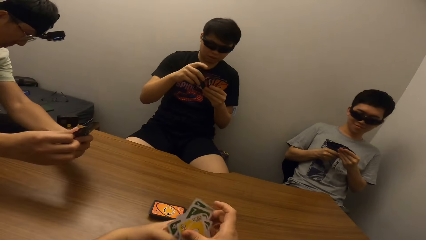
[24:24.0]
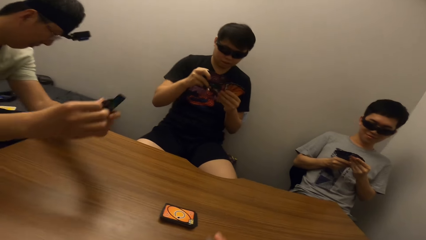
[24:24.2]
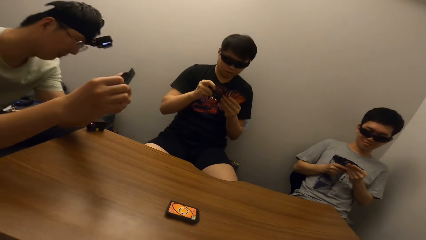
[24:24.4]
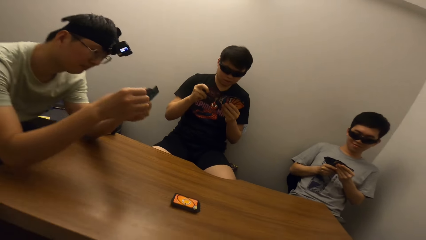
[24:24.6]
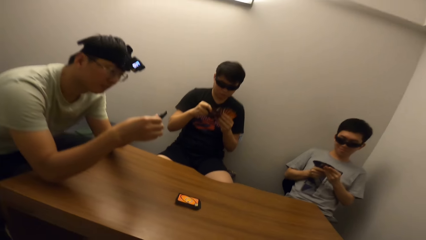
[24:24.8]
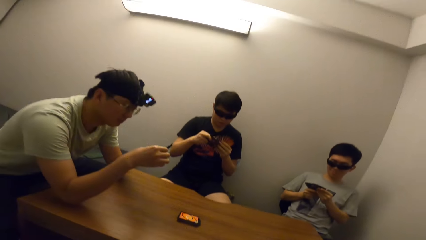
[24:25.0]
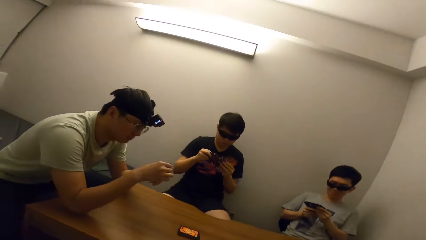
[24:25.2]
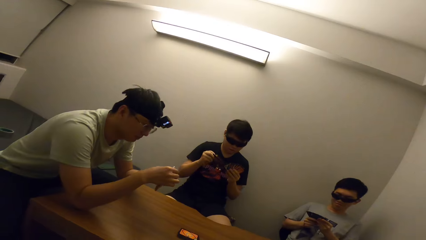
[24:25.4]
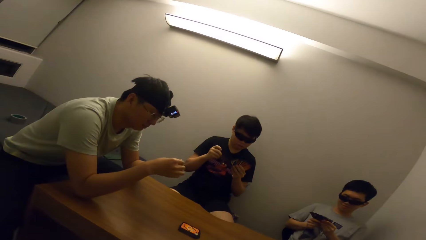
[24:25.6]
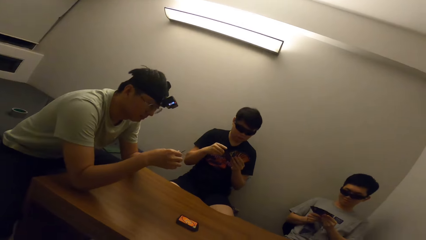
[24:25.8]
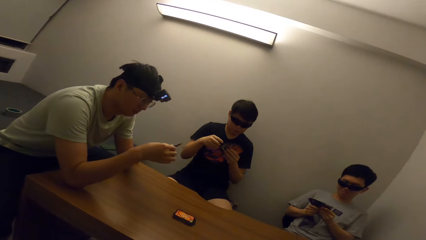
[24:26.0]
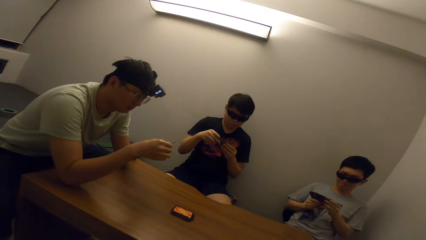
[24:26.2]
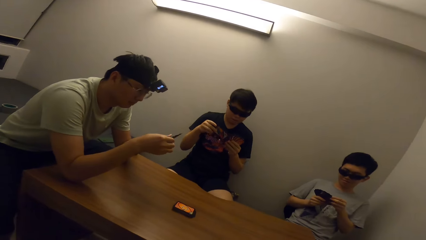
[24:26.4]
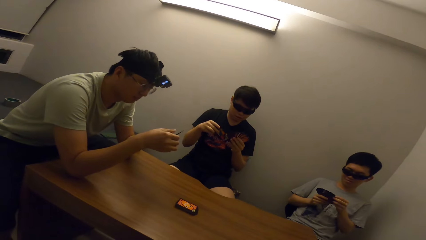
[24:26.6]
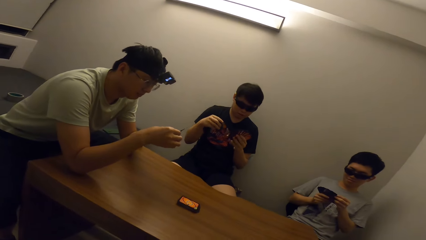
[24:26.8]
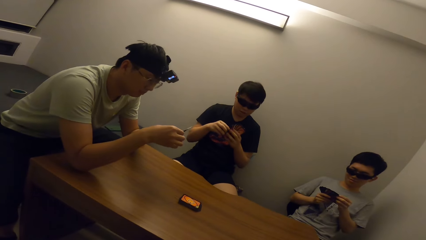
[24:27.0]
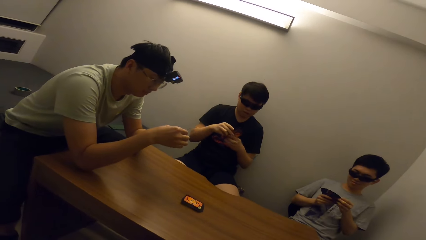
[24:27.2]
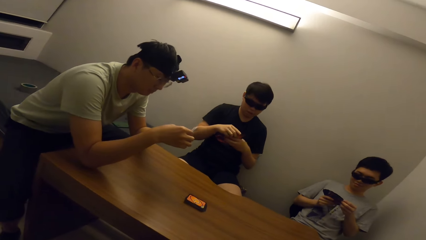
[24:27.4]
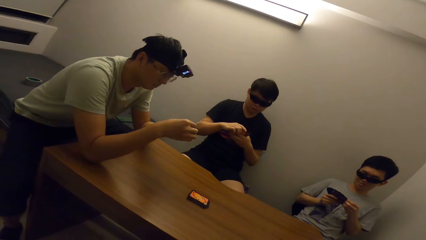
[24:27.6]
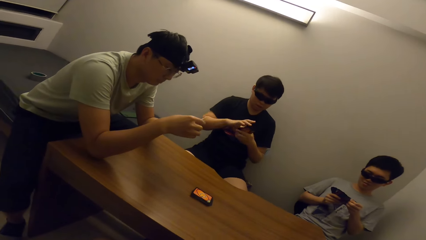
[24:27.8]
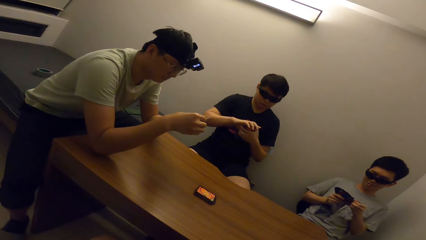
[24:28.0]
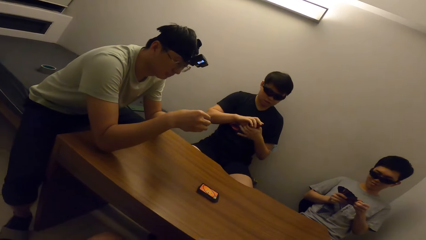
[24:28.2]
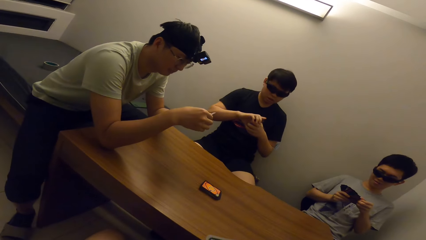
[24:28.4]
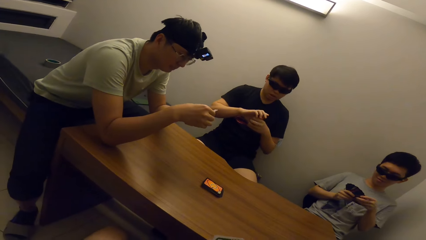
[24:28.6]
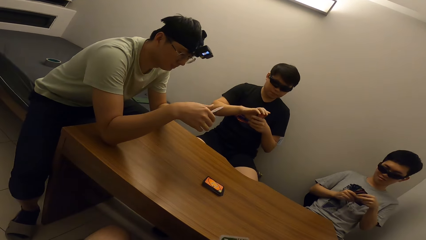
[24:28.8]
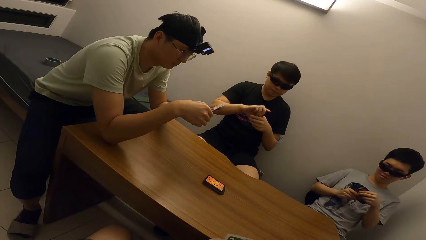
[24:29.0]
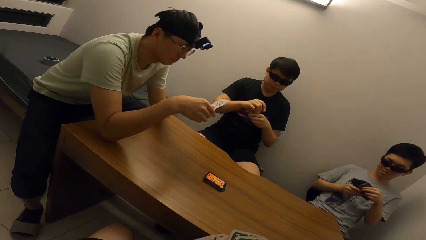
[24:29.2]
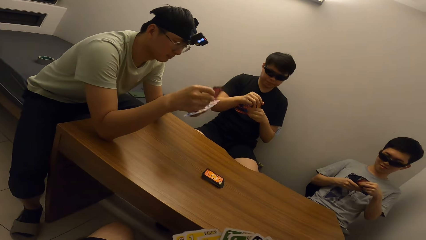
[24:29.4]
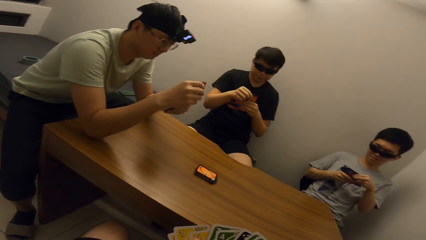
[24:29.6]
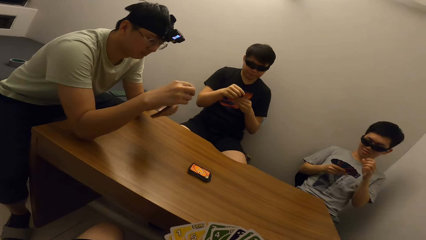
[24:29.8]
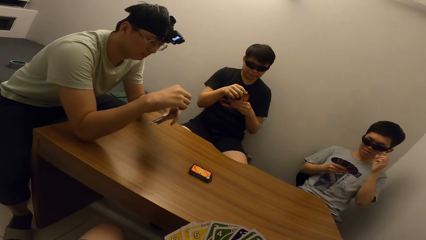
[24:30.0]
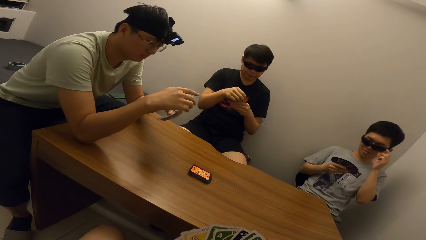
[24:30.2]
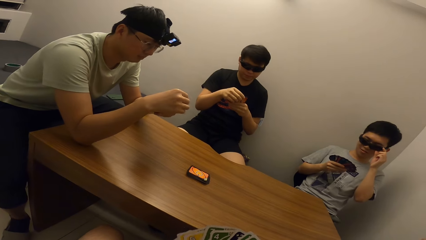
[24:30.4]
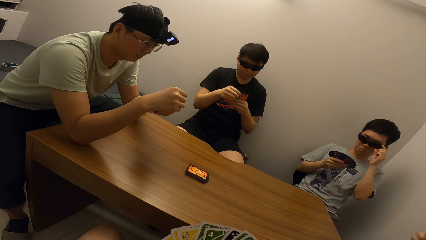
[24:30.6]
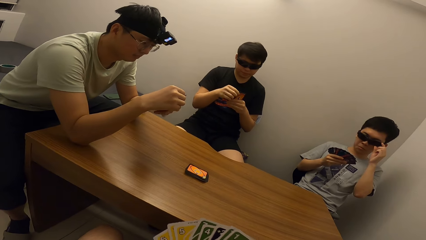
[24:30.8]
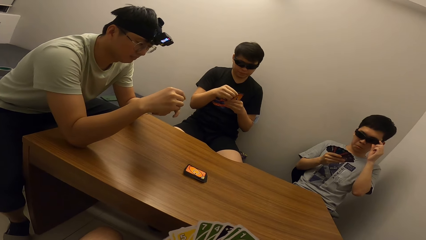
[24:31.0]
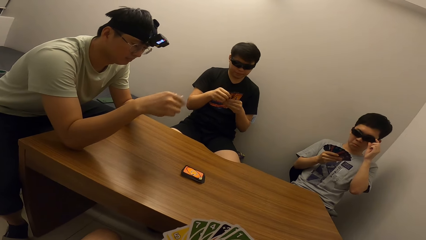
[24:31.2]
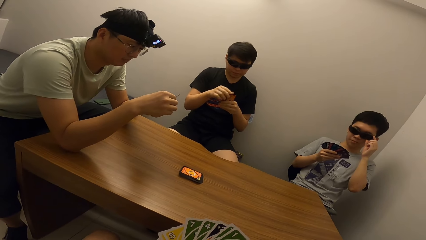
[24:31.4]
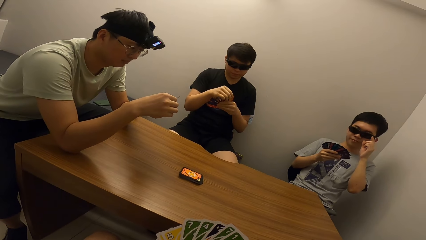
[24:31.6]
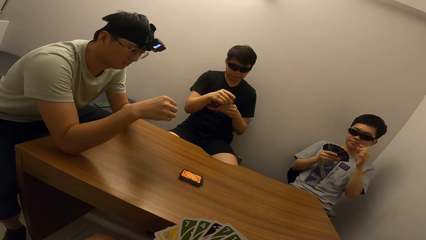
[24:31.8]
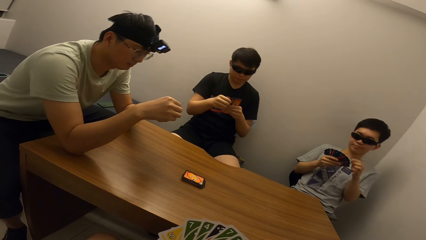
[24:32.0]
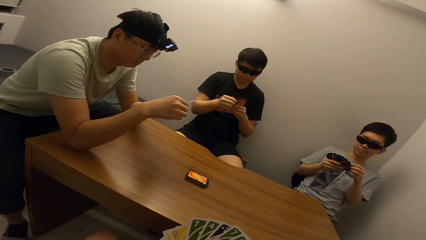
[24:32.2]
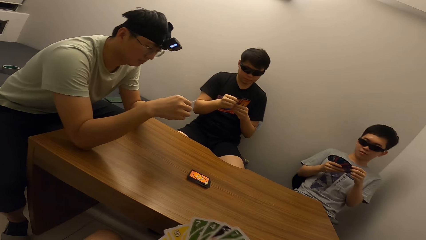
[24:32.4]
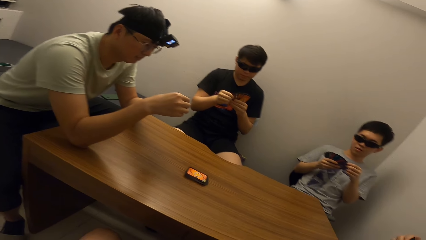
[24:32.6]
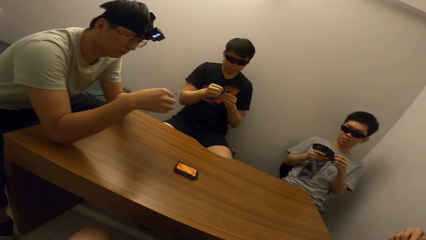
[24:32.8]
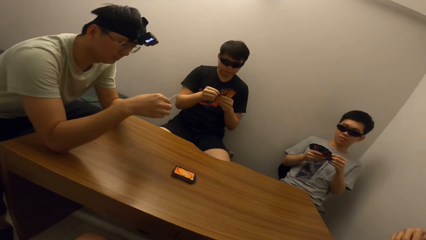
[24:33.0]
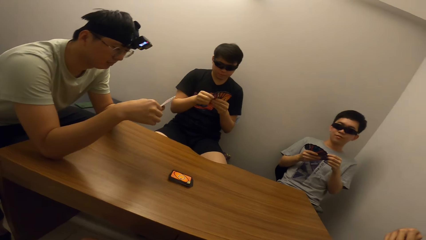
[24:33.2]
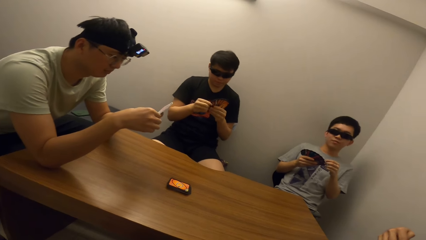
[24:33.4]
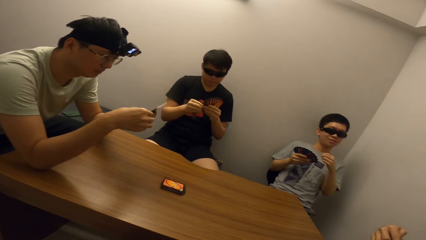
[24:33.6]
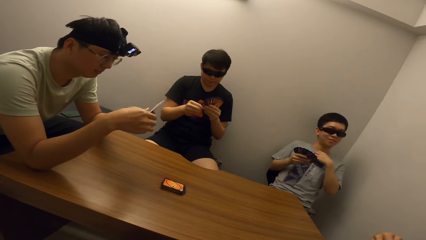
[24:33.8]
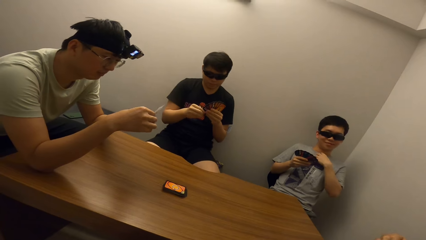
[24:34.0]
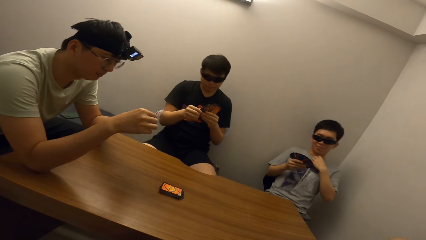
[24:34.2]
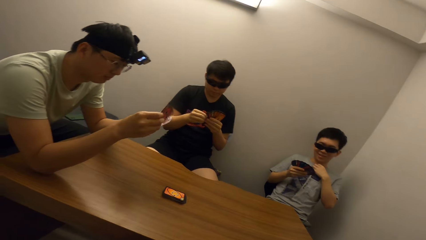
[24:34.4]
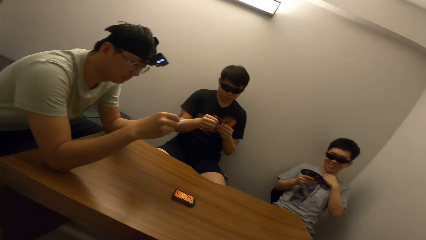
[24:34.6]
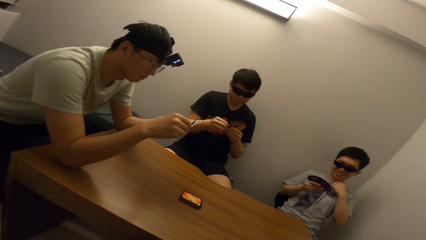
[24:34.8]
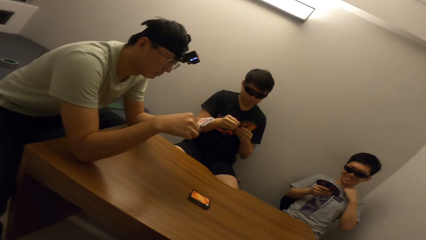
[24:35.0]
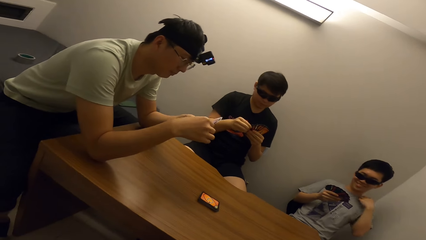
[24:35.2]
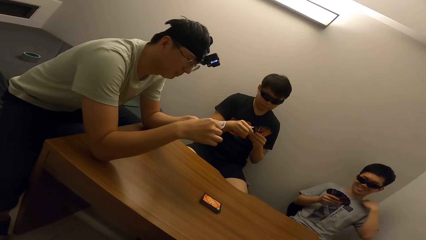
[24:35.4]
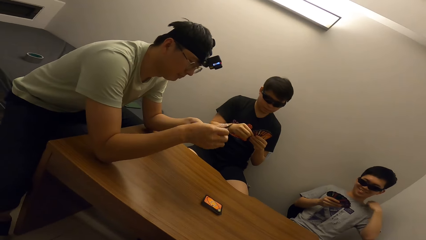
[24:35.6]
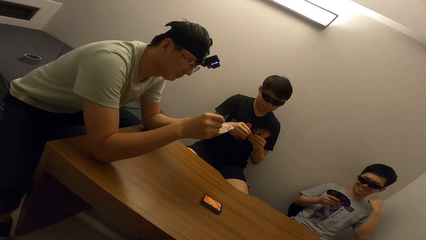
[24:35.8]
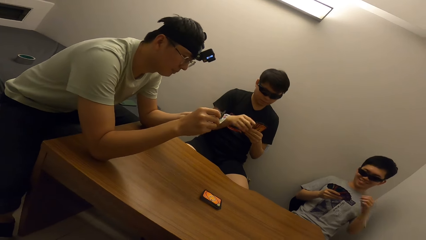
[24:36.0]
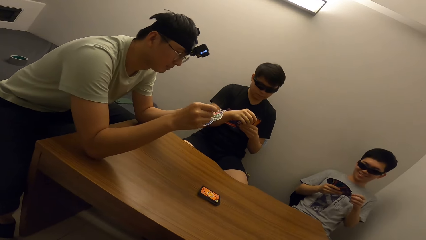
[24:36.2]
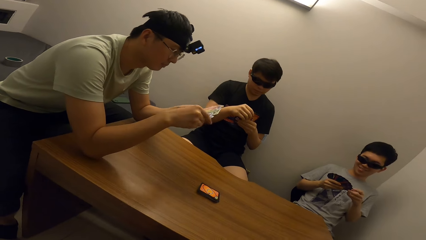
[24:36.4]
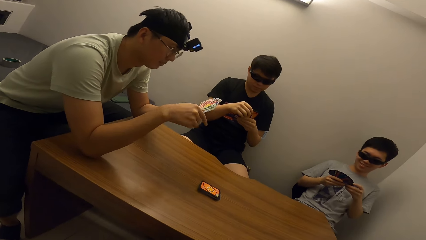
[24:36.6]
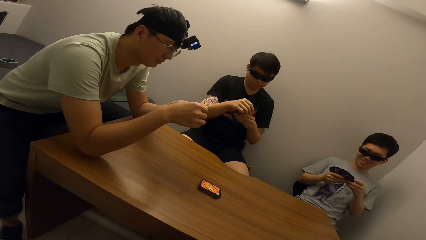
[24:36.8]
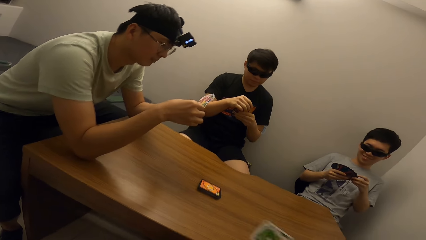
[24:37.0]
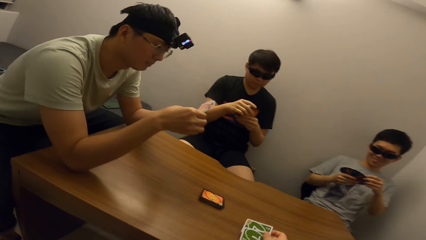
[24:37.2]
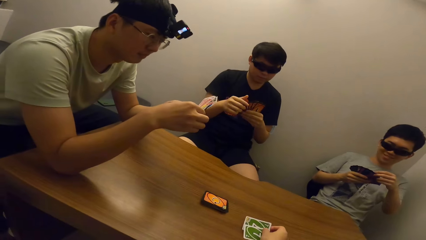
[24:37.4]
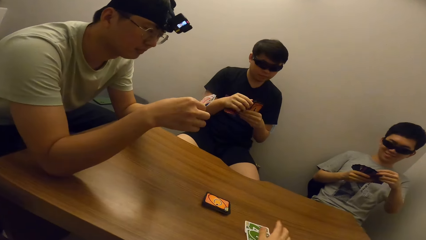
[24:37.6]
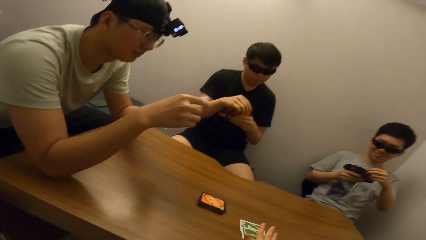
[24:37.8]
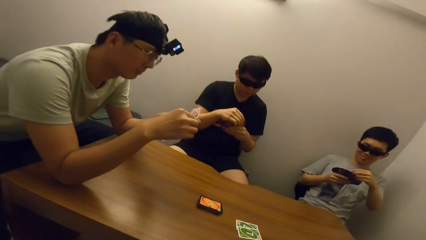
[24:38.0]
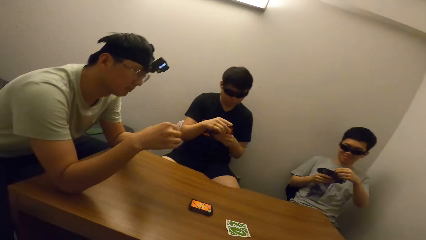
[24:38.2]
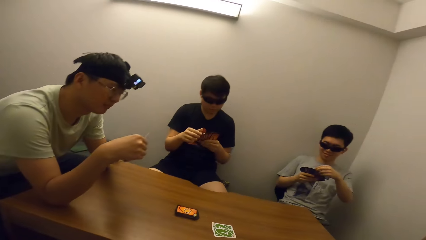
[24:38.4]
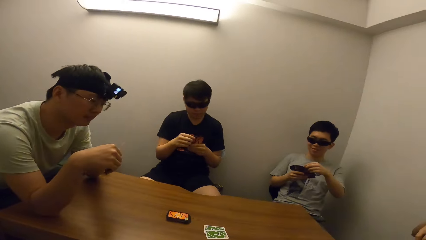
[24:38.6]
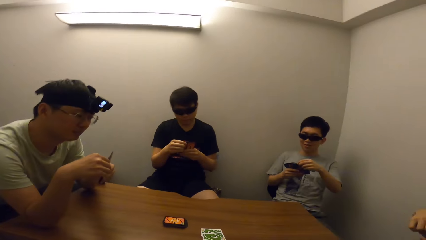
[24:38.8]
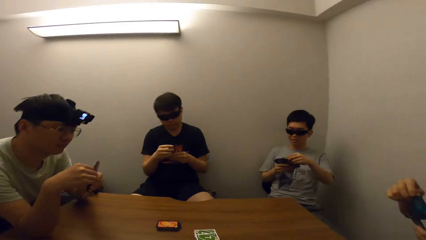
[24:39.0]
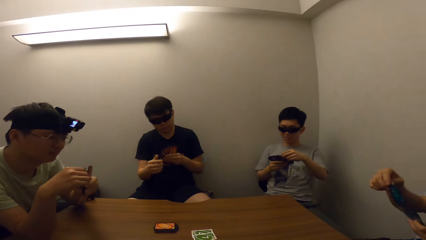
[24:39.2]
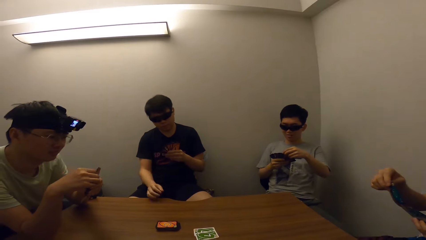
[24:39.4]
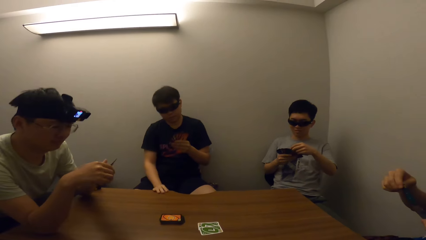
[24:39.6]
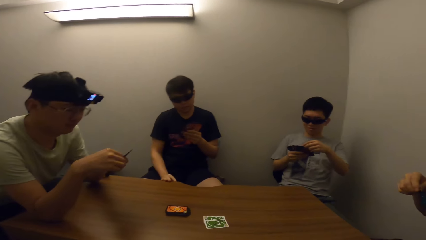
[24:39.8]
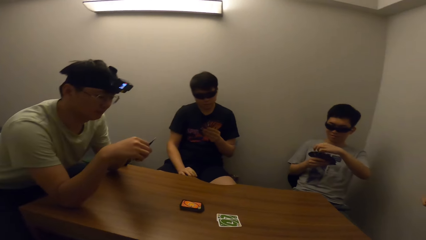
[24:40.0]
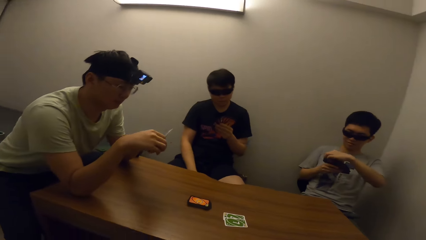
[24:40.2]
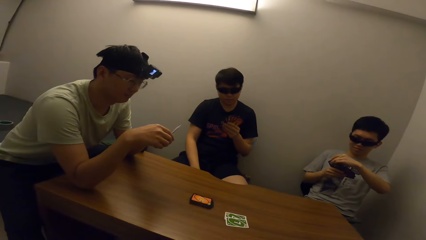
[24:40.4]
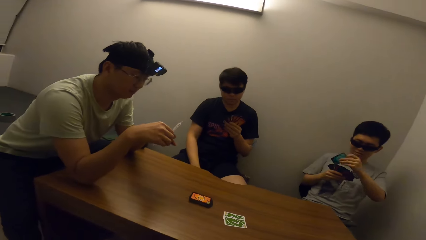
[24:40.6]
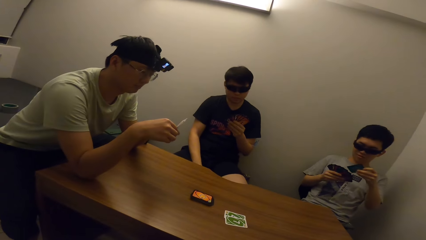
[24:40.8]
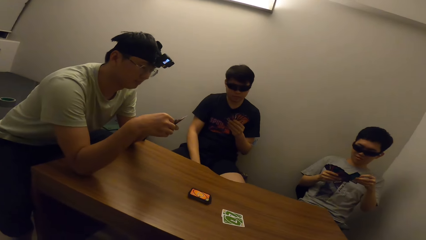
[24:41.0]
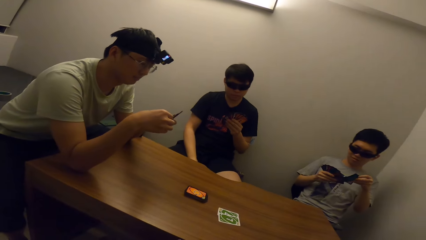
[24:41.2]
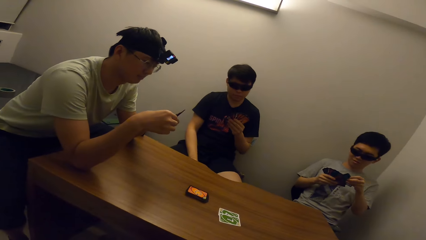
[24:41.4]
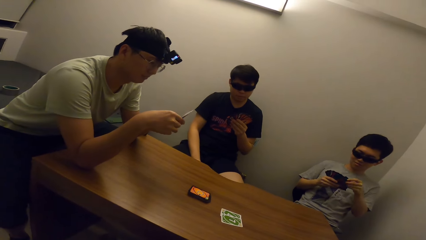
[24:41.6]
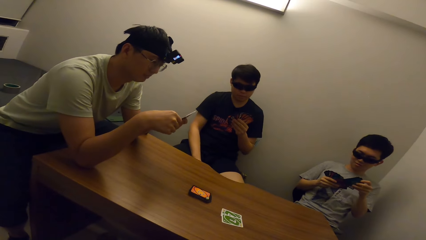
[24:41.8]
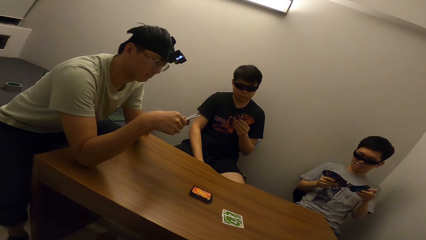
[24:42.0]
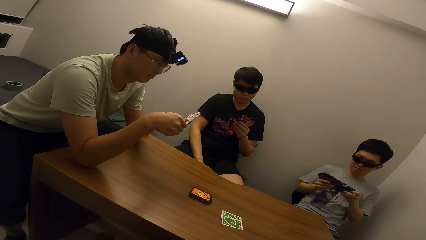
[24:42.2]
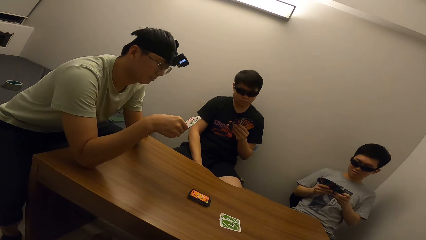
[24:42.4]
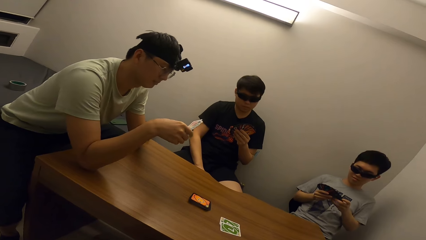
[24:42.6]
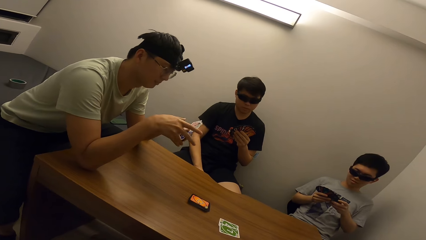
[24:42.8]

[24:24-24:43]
A man puts down the card. Another man holds the cards, adjusts the cards in his hands. The first man adjusts the cards. The second man holds the cards in his hands. The camera wearer drops a card on the table. The second man puts down his hand. A third man switches the cards.
